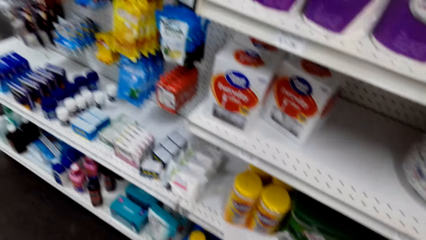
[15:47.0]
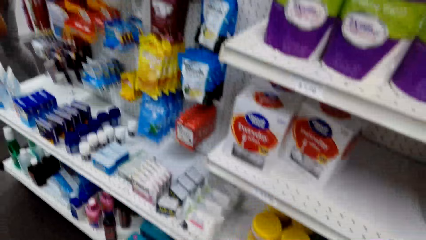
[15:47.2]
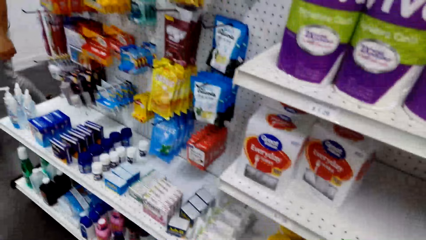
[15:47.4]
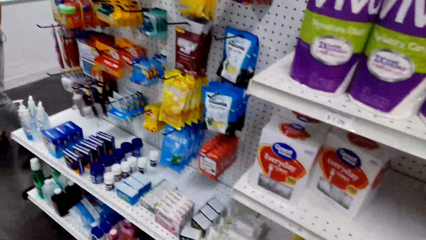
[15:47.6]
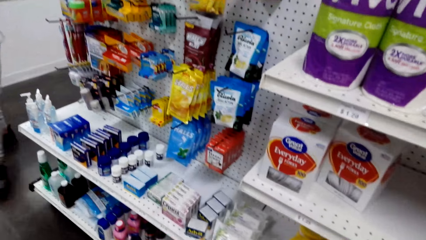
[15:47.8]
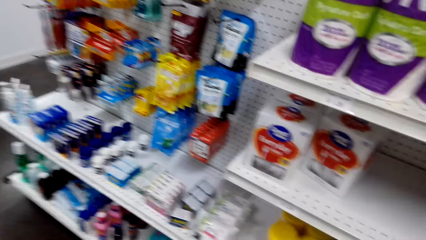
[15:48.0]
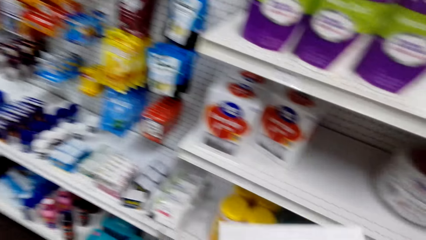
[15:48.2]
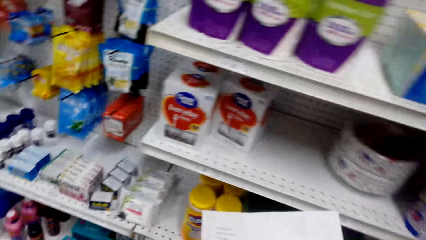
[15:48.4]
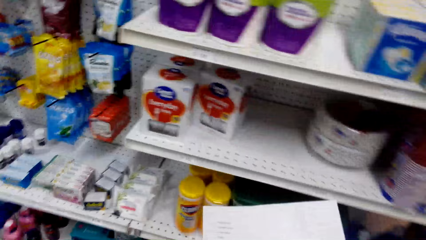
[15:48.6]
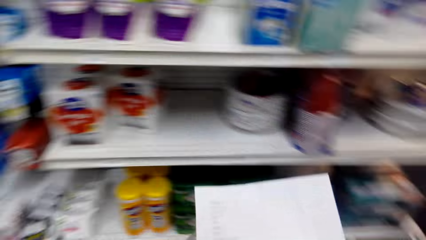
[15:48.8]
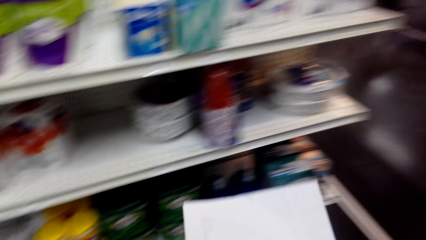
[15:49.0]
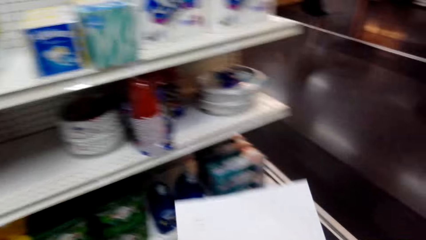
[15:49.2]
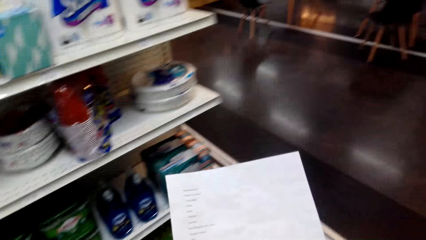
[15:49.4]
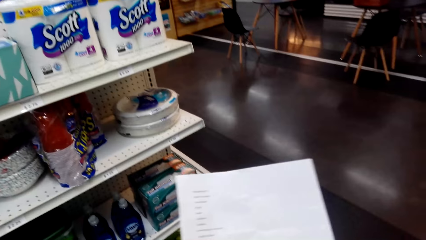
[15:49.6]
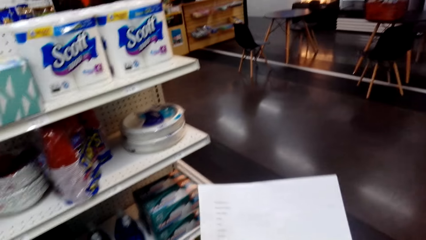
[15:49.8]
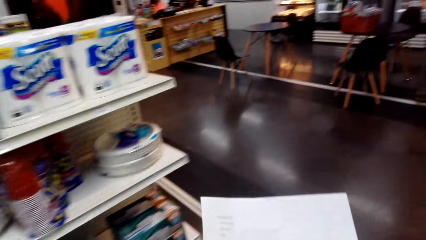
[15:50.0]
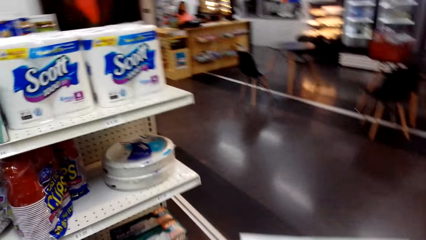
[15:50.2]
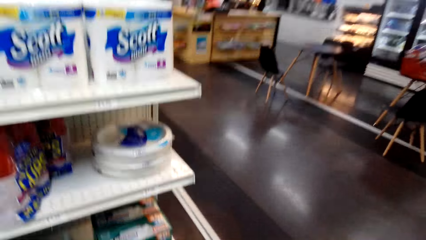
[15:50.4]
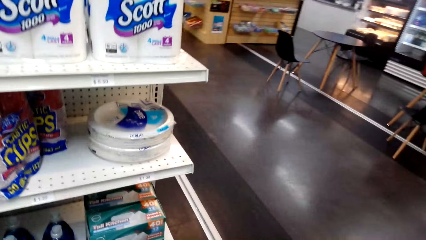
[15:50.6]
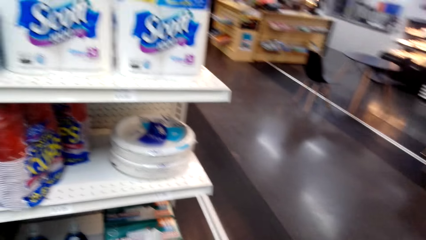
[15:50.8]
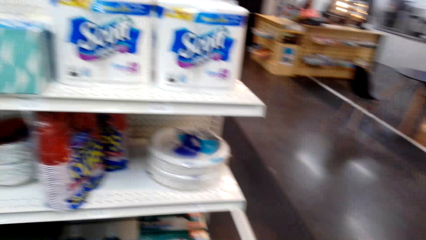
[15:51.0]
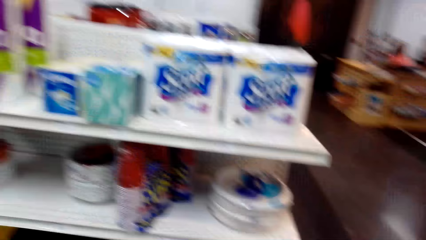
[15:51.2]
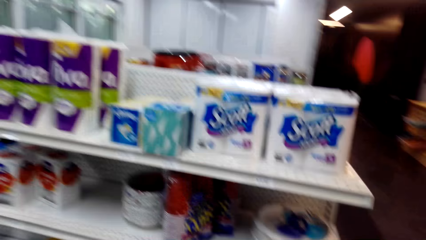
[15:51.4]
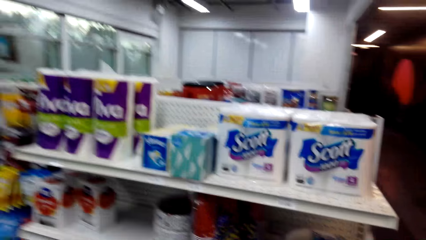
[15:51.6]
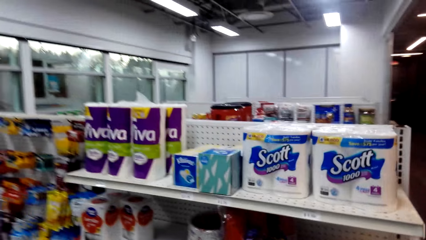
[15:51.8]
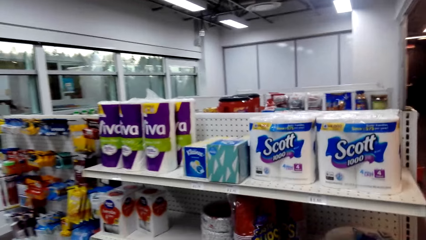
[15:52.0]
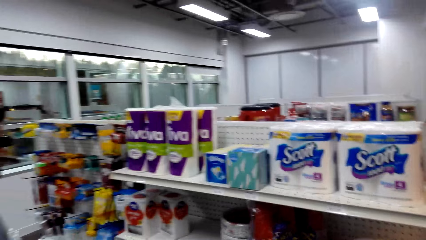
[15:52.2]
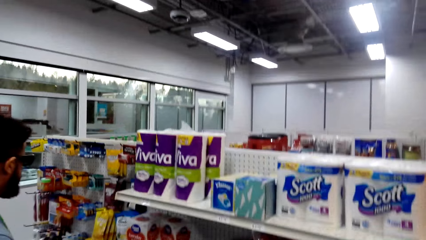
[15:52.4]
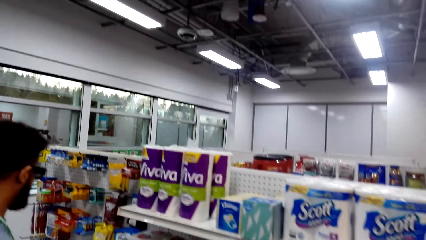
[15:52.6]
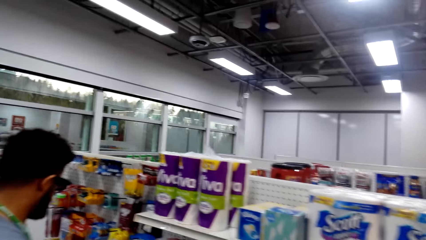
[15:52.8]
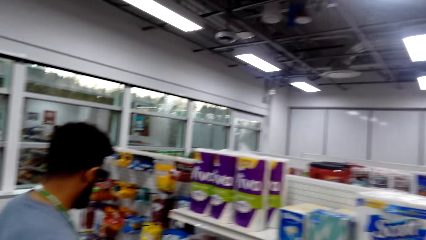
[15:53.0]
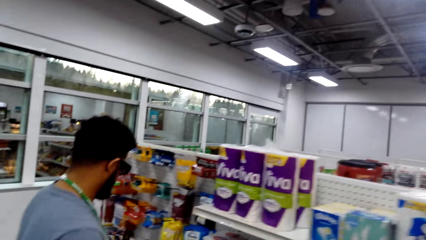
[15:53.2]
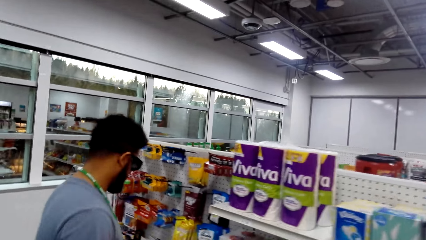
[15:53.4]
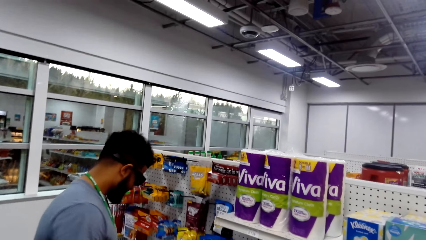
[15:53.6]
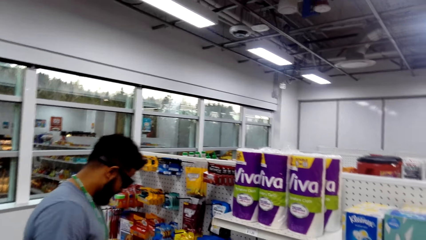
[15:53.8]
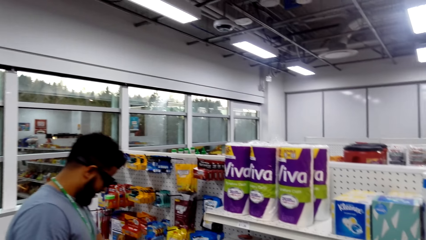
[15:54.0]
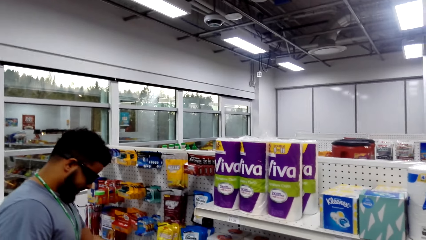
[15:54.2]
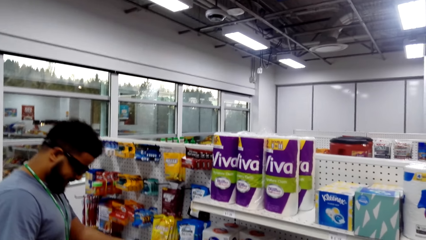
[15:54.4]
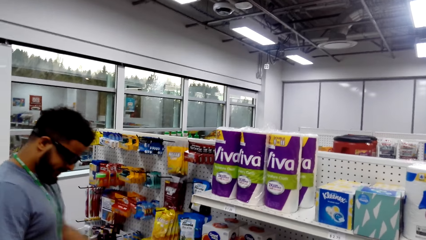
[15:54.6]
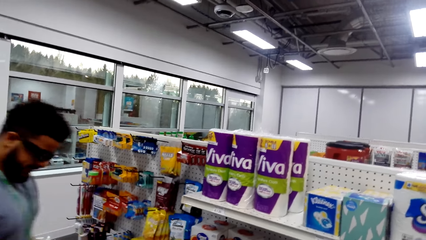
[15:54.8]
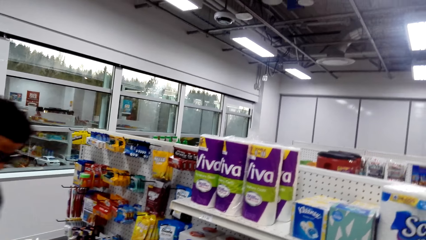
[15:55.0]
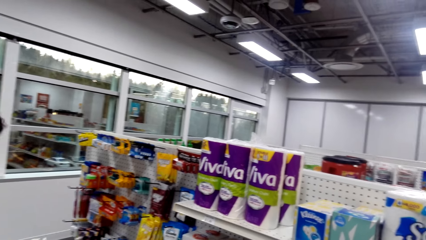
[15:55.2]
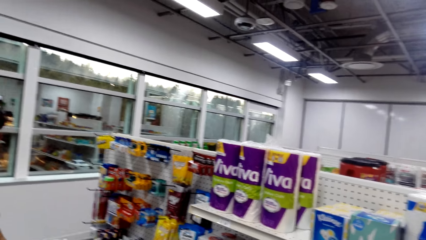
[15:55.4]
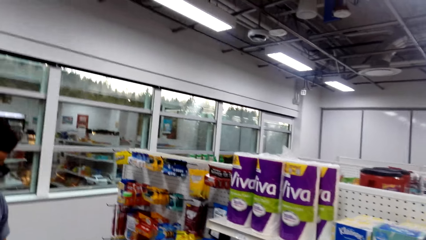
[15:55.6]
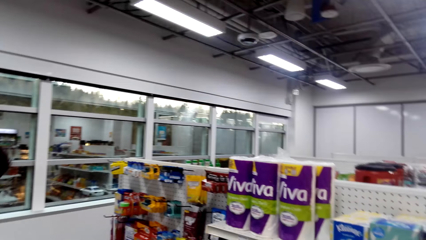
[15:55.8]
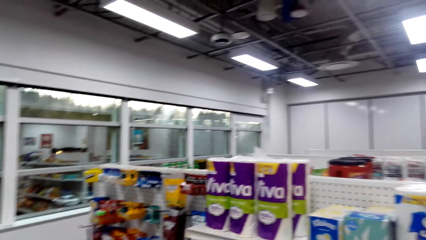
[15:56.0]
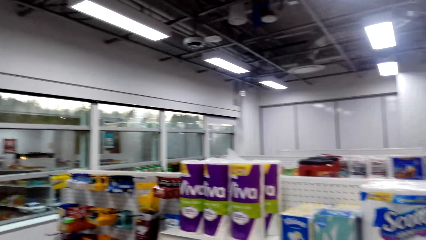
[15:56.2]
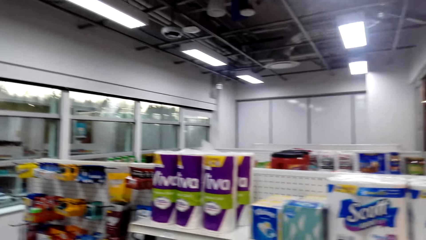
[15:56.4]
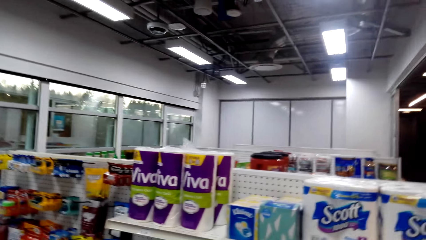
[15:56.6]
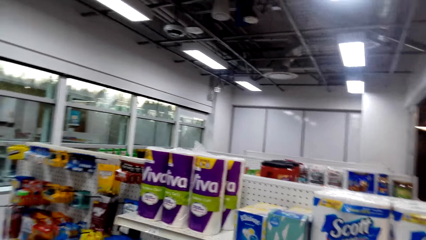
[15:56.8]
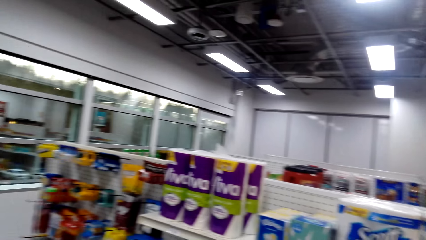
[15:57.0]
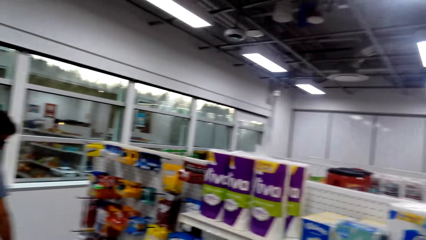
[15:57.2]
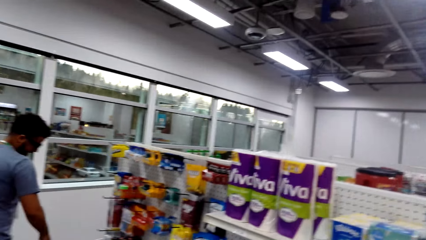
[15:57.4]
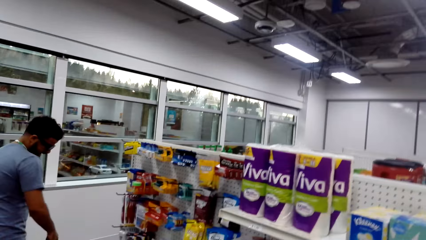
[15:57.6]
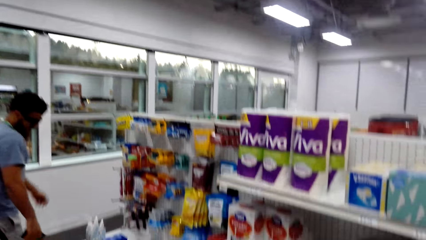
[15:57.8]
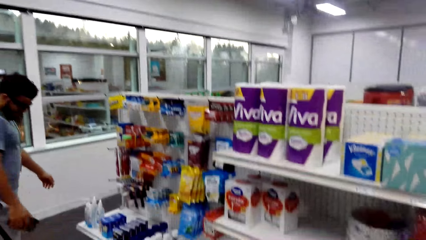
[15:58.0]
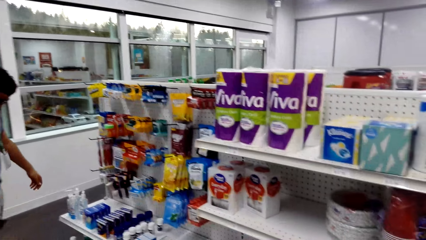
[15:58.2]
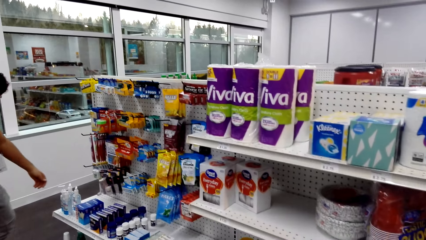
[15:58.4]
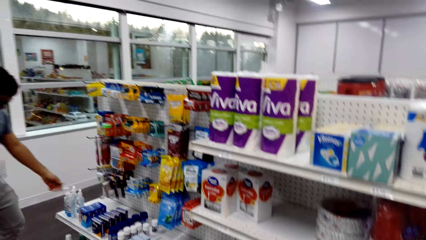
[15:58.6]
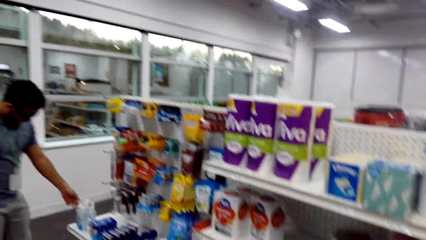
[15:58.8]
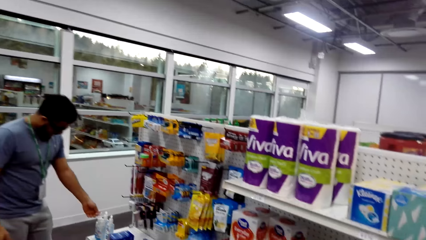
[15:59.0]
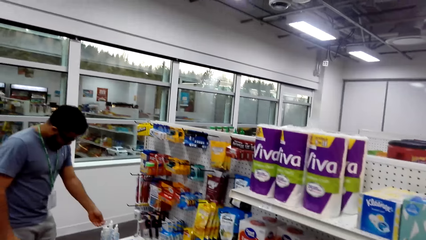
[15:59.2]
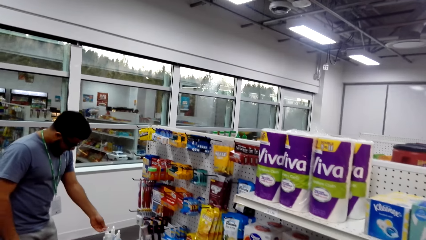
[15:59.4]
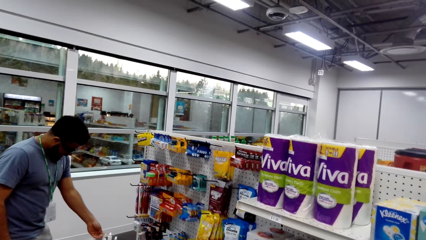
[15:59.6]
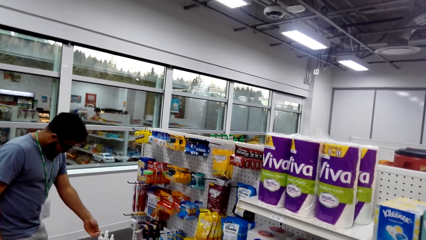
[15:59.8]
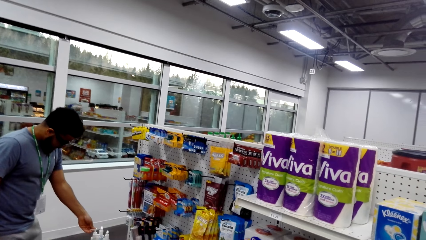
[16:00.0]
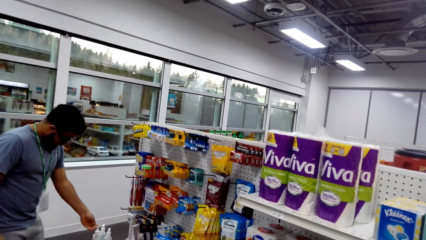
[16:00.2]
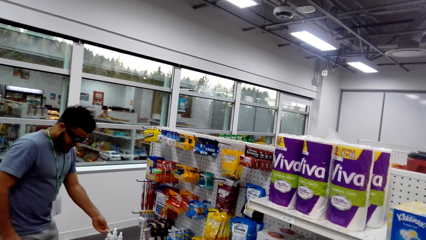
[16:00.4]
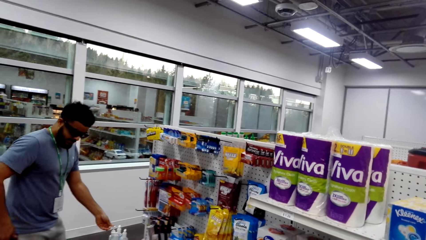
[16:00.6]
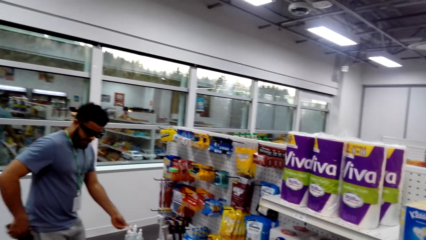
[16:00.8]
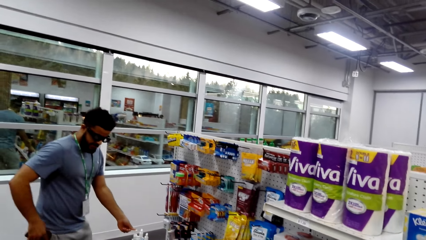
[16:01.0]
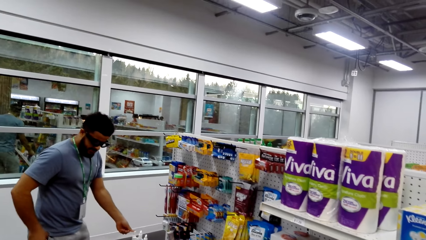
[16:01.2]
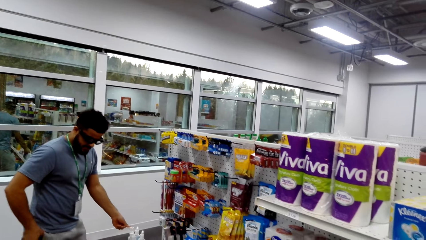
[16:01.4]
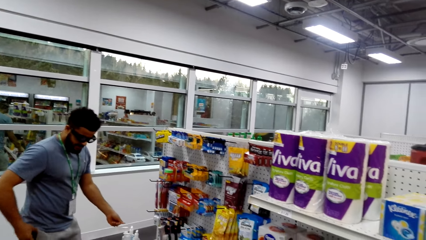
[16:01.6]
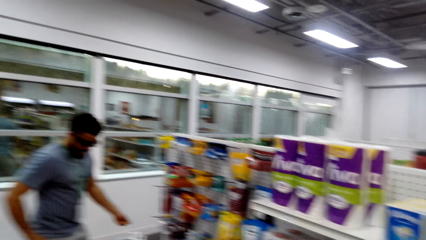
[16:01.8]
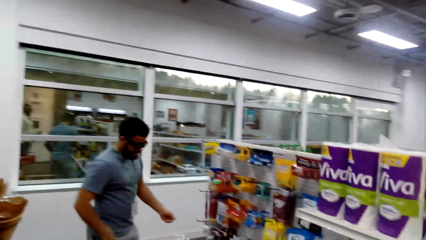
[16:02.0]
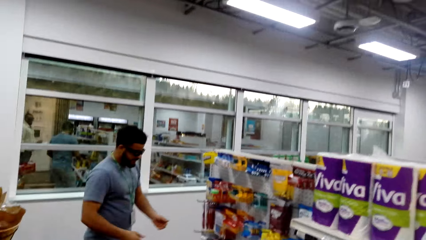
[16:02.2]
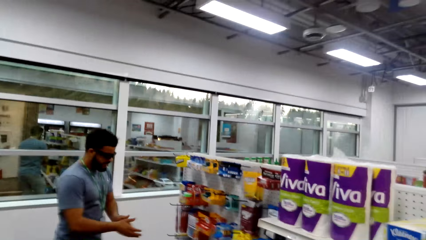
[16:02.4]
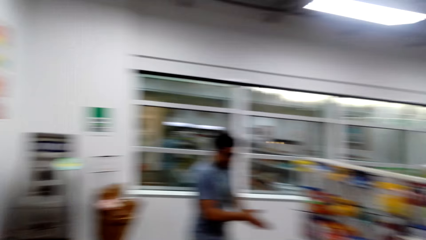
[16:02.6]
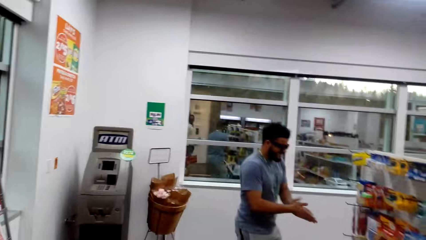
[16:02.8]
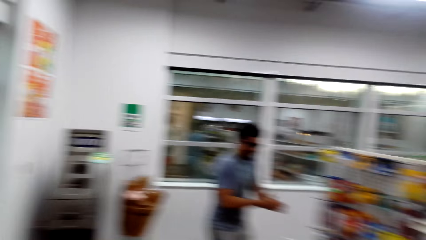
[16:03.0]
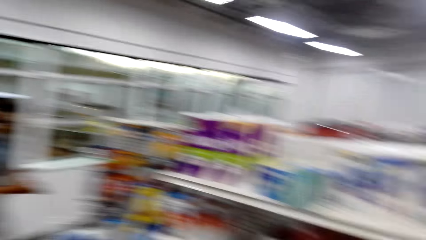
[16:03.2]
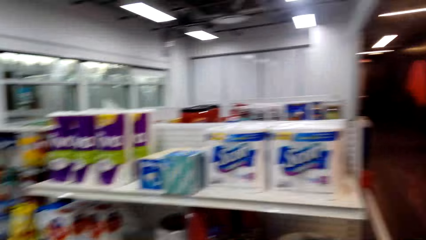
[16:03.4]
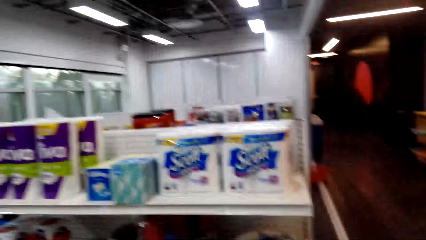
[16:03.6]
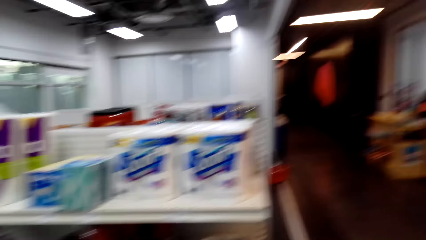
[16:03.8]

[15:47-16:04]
The camera wearer puts something in the paper. They turn to the side. They hold the paper. They turn around. They turn to the side. A man looks down. The camera wearer turns around. The man holds a spray bottle. The camera wearer turns to the side. The man rubs both hands together. The camera wearer turns around.
